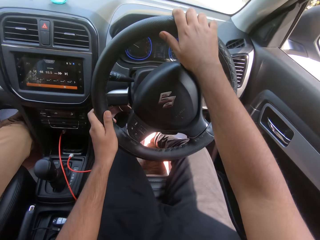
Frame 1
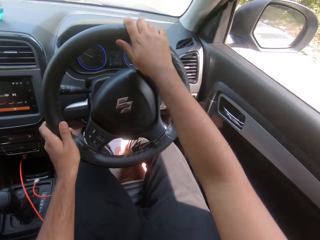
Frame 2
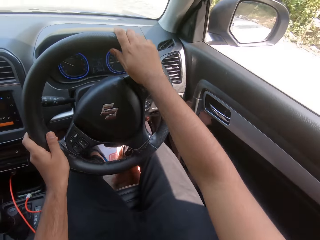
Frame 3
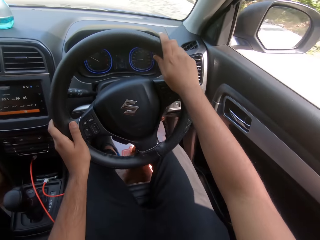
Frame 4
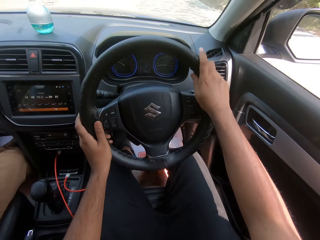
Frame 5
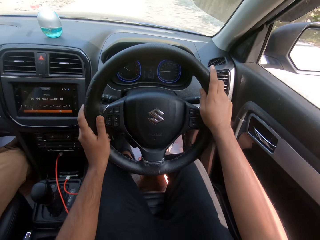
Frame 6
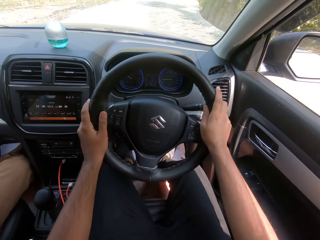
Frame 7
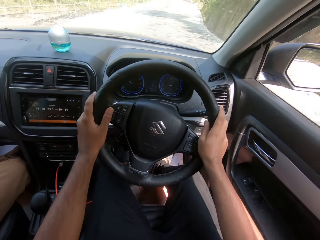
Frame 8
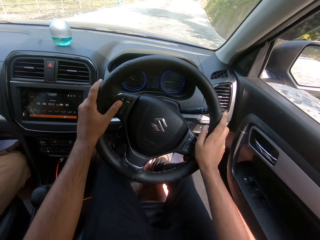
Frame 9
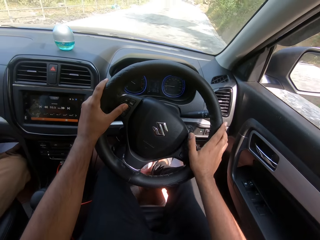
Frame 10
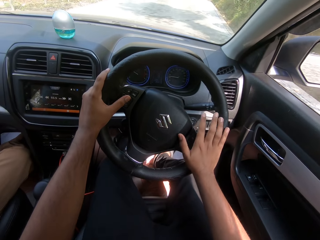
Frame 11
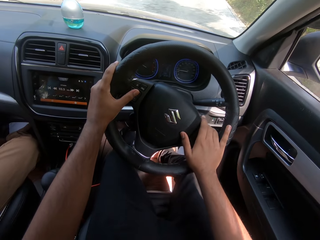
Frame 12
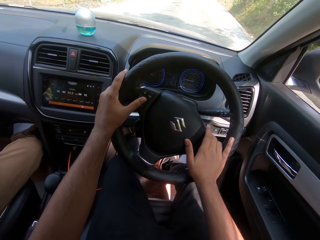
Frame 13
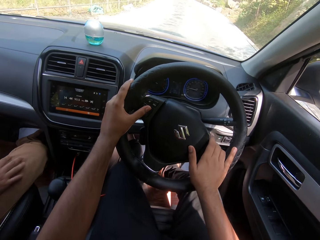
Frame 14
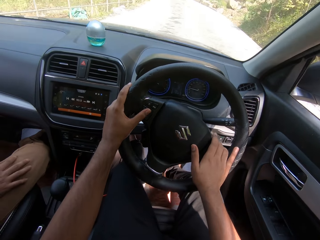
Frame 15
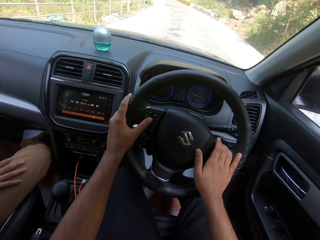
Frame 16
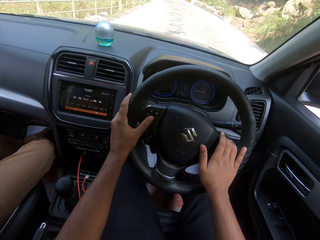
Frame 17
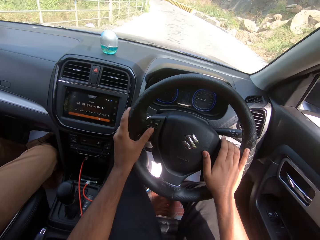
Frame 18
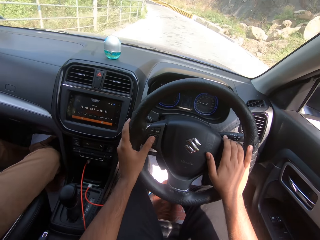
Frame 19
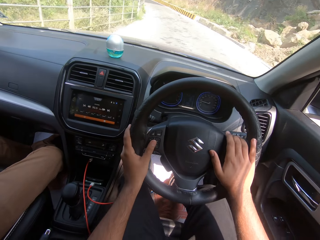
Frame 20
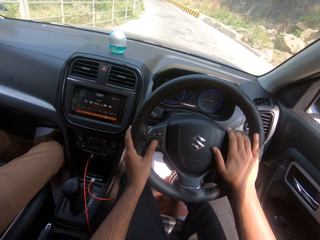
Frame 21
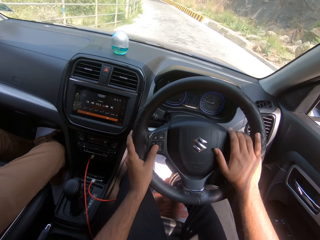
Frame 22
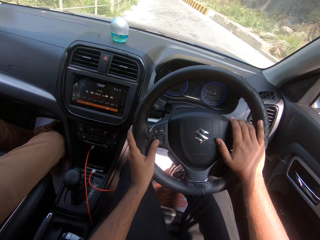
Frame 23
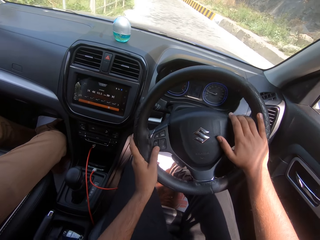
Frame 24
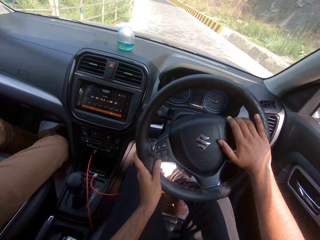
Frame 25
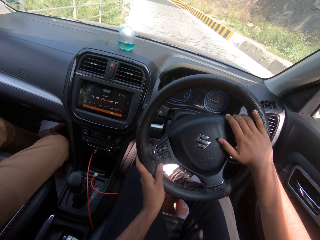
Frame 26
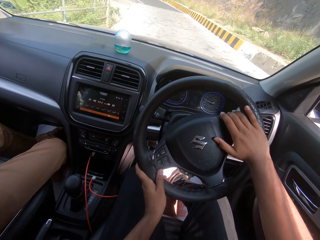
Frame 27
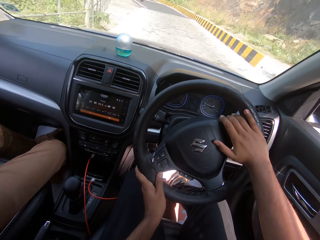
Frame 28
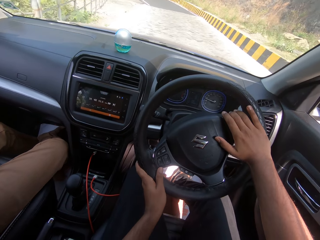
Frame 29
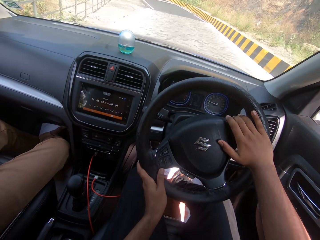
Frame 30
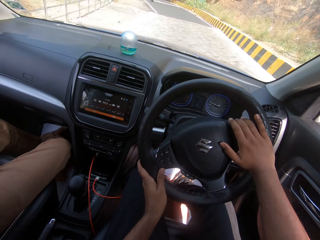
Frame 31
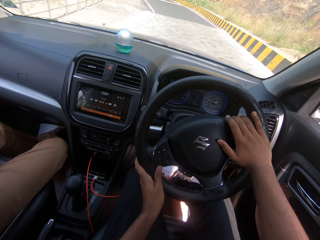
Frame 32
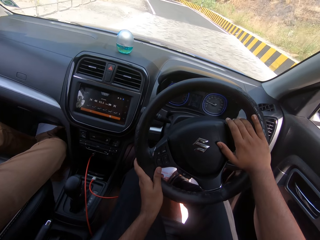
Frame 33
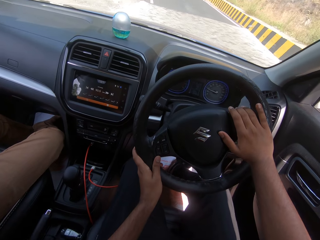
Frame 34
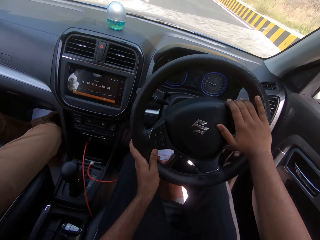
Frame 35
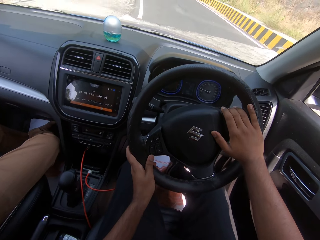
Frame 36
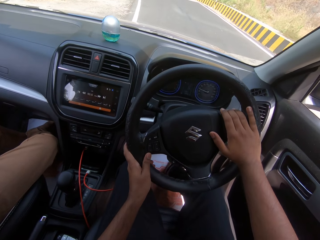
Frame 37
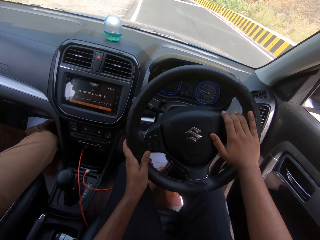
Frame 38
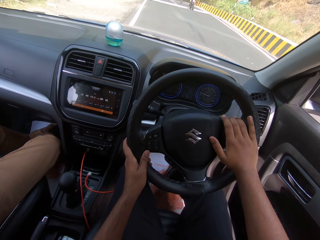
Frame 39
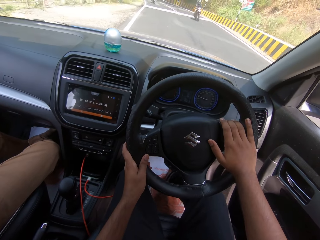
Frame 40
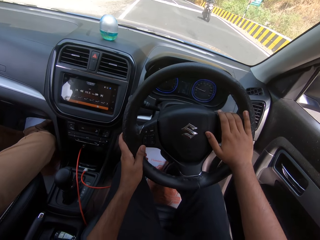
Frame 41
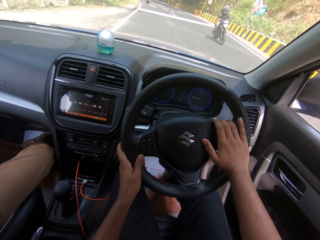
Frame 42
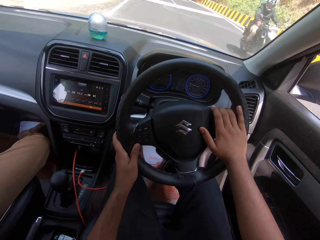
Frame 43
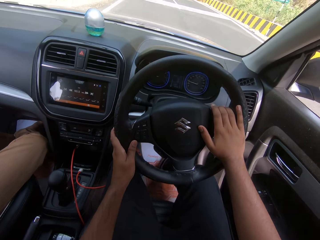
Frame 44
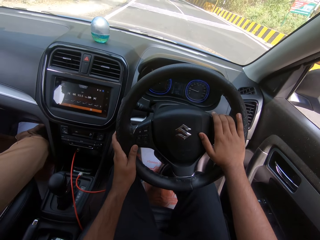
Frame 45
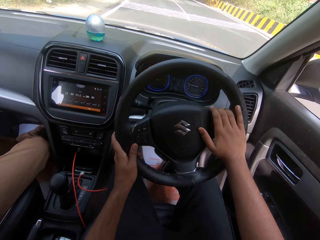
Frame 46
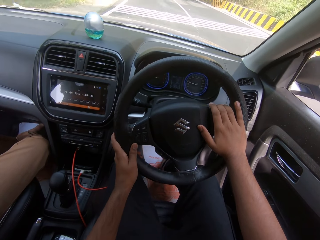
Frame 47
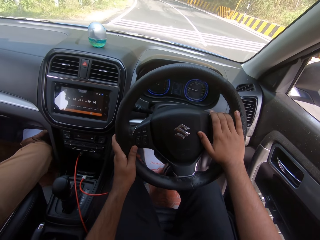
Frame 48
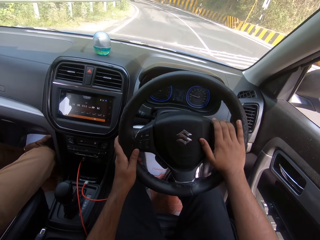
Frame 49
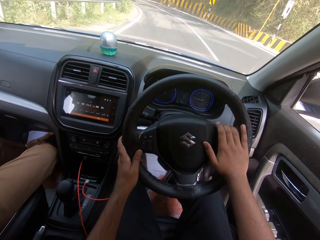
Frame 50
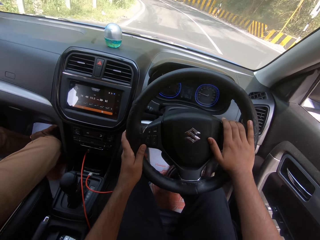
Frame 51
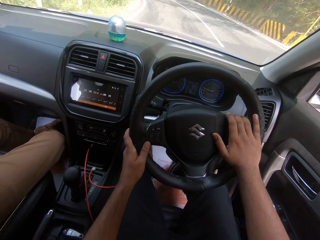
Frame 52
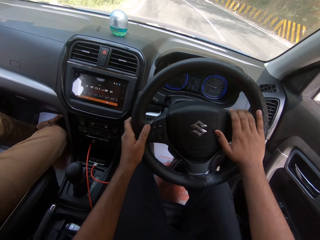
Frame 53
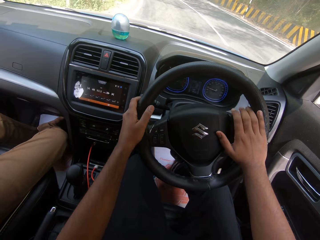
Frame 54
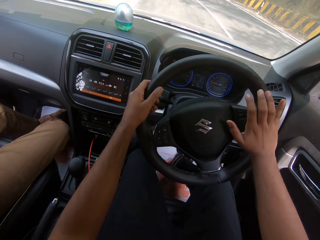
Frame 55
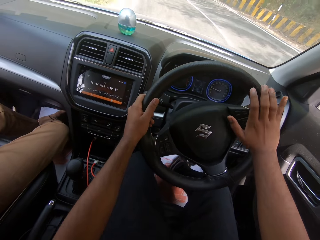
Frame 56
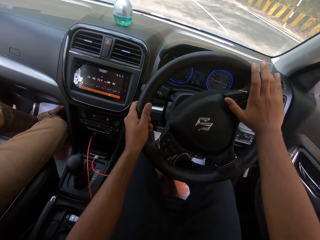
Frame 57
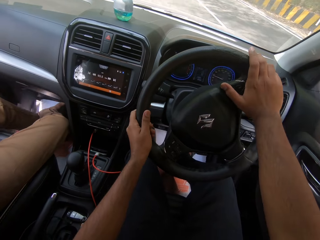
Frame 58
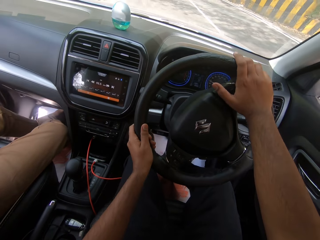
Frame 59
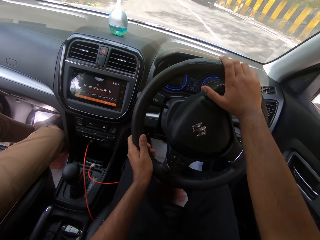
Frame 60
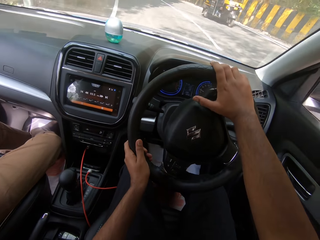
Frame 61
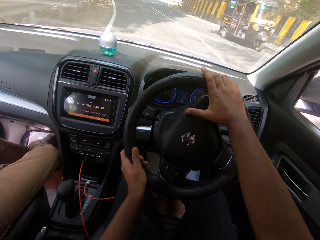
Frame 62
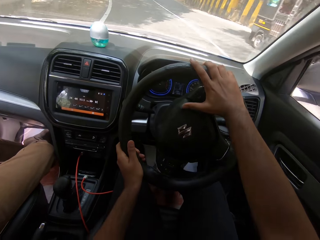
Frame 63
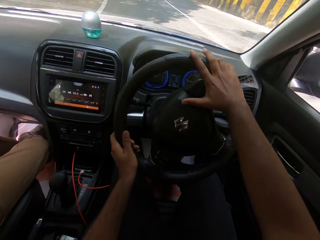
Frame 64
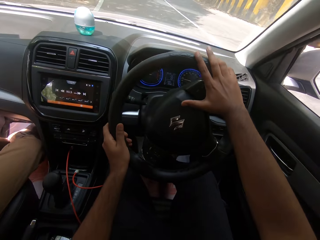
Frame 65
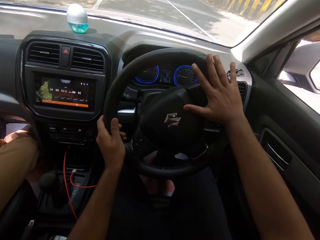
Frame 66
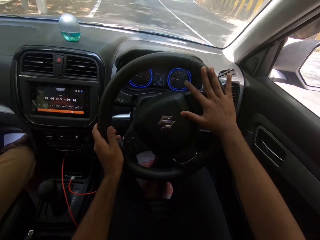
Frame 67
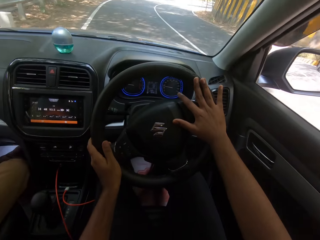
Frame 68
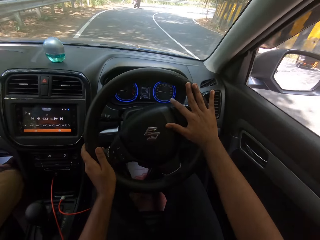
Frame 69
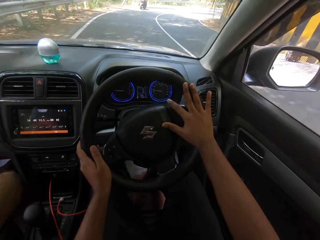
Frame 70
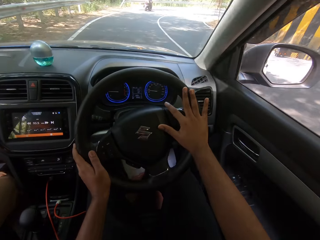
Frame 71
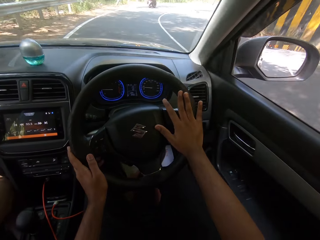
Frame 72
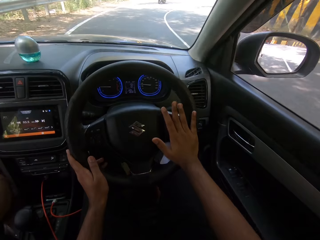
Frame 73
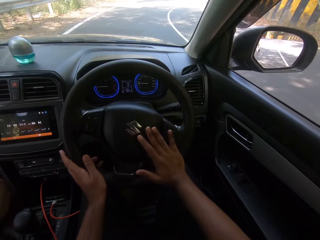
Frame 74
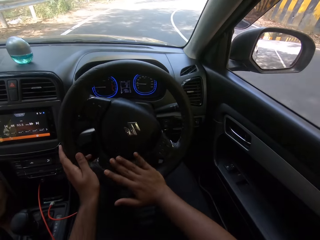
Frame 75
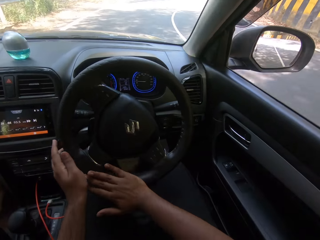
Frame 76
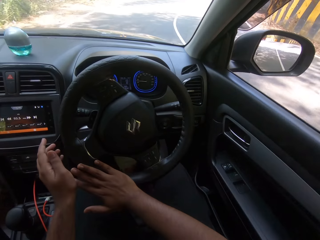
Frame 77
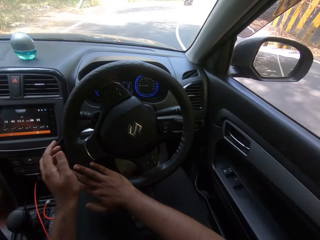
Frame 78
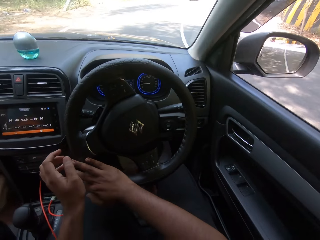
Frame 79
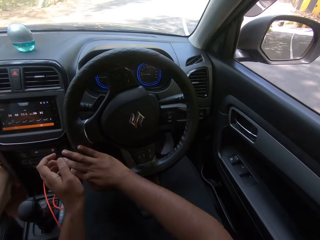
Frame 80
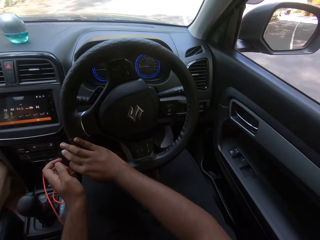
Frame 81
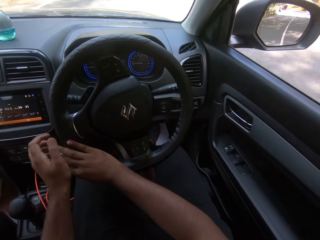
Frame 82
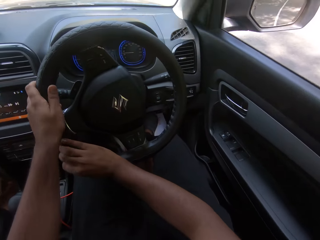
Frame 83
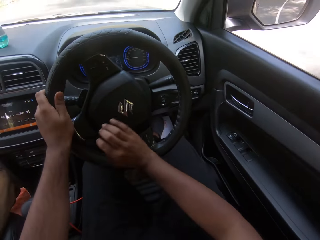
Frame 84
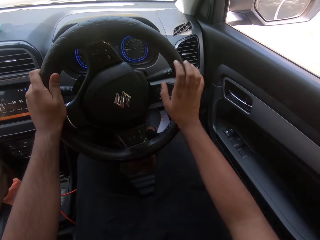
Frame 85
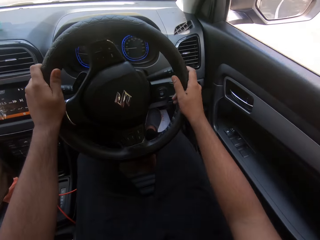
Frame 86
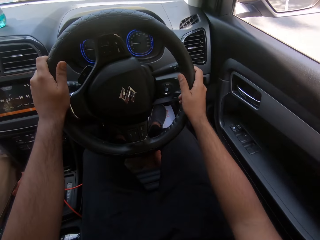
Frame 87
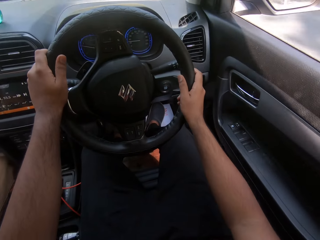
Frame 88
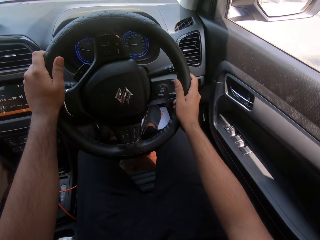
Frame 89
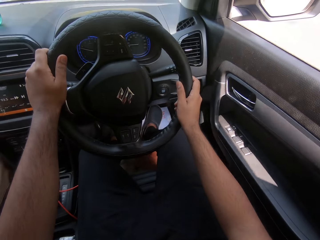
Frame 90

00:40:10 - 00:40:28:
A motorcycle drives past the camera wearer. A tricycle drives past the camera wearer.

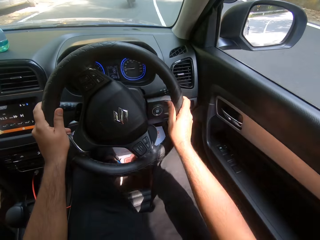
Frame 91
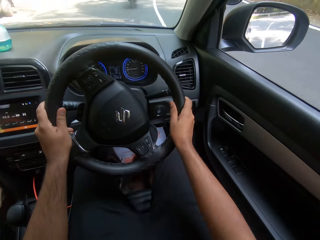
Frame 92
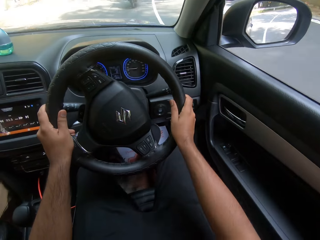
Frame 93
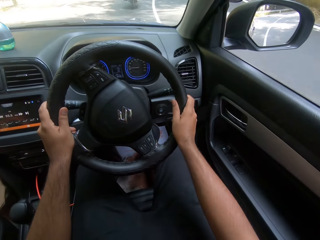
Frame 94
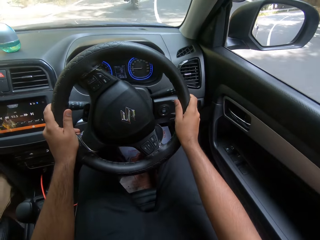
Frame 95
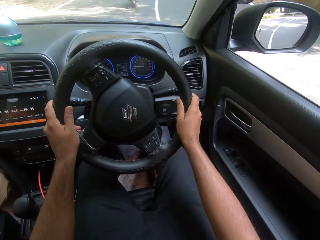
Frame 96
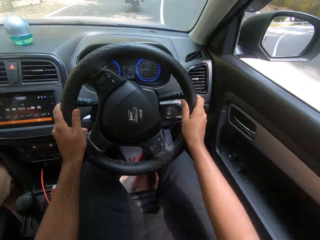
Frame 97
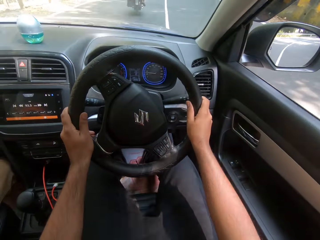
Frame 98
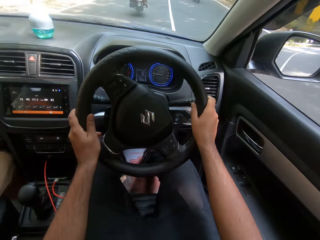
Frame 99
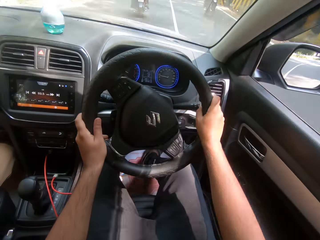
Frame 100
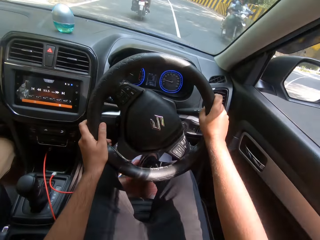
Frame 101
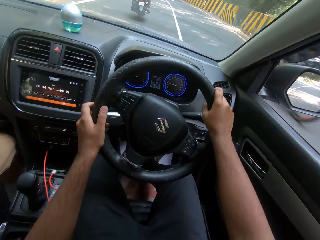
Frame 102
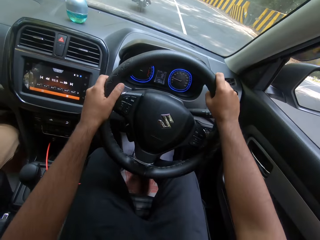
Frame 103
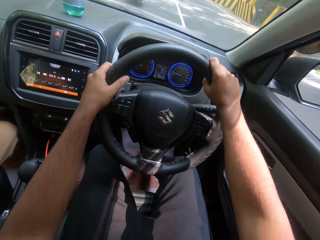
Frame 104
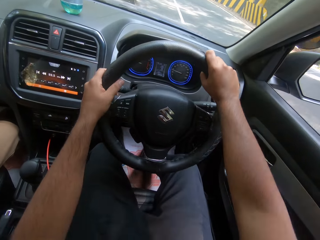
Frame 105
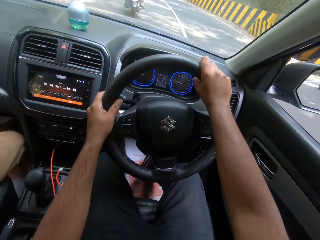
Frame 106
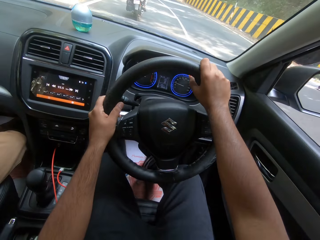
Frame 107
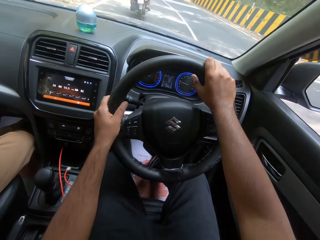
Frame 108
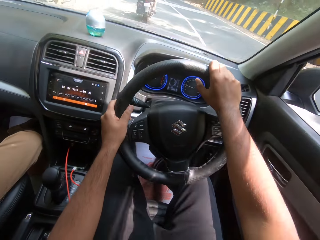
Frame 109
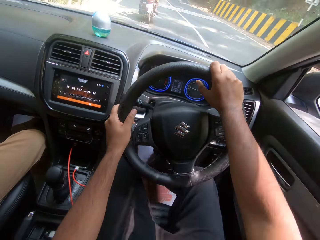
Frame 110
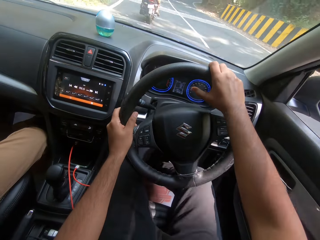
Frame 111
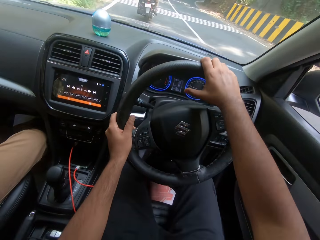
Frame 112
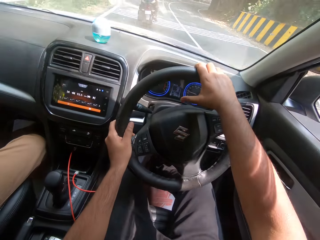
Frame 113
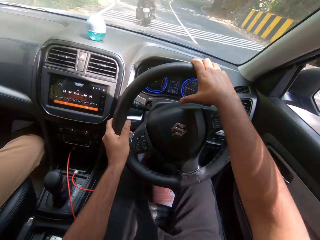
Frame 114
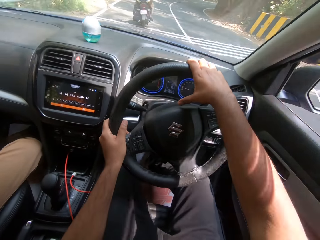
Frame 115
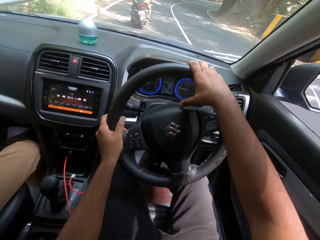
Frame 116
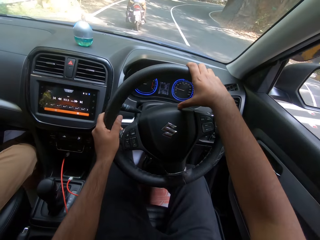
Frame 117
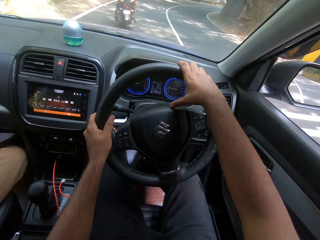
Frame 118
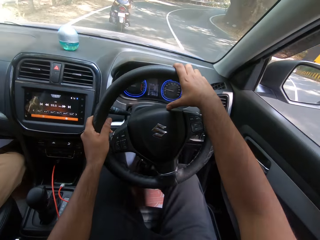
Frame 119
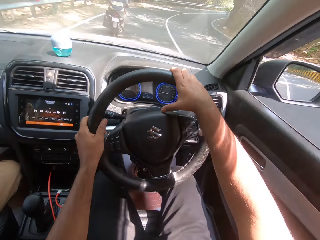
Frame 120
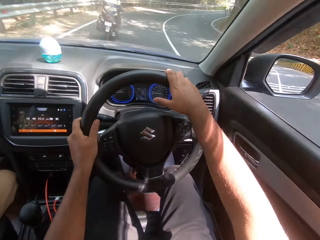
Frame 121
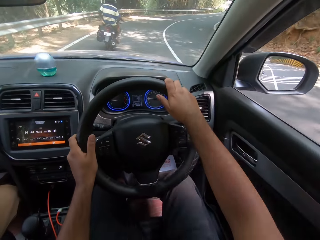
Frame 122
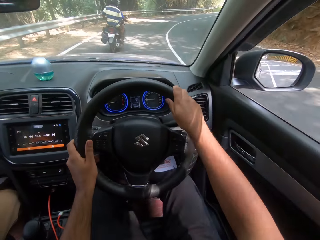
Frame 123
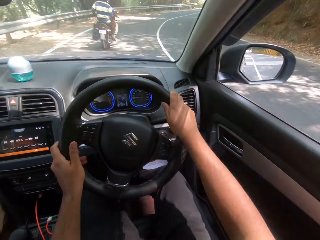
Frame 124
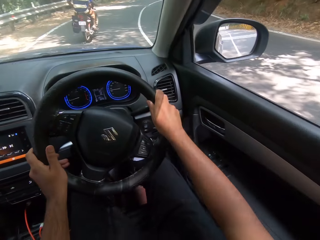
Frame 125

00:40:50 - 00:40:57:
A motorcycle rides past the camera wearer.
